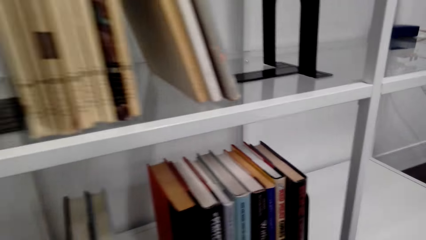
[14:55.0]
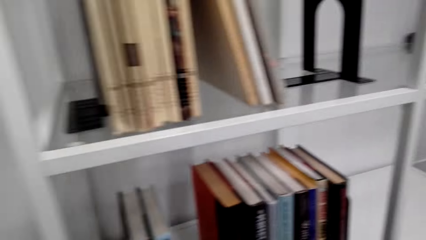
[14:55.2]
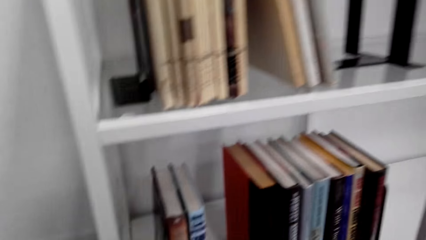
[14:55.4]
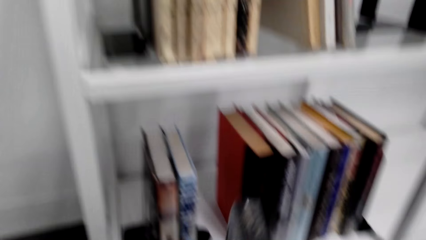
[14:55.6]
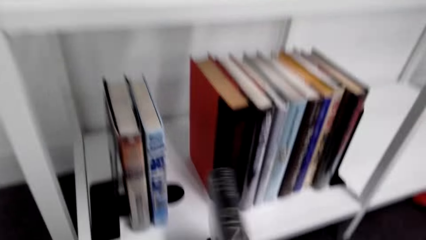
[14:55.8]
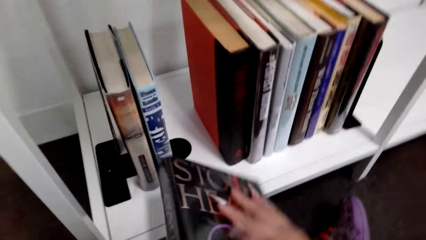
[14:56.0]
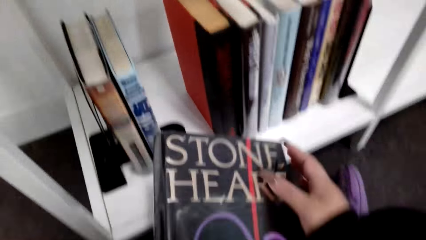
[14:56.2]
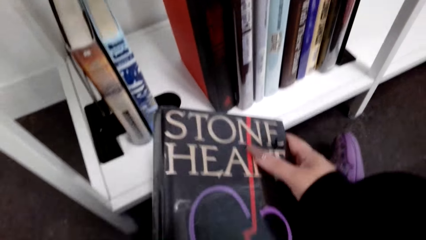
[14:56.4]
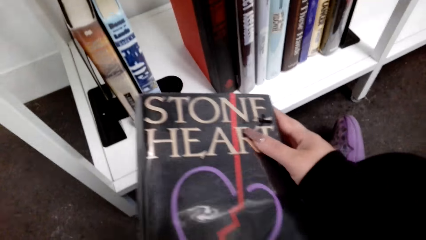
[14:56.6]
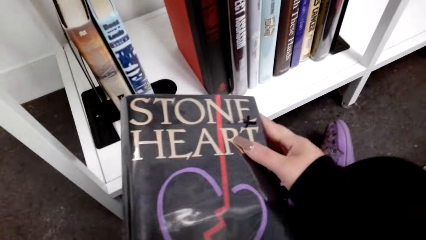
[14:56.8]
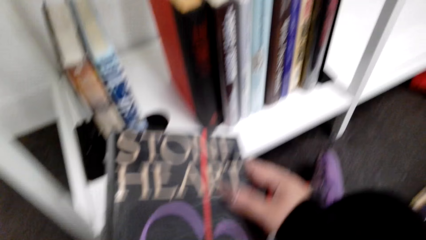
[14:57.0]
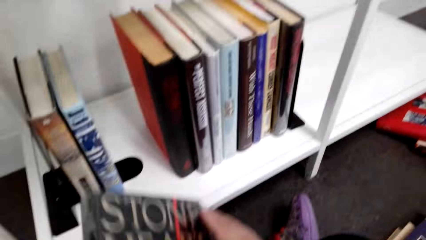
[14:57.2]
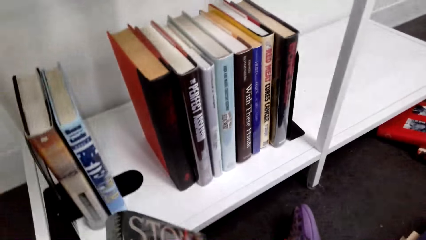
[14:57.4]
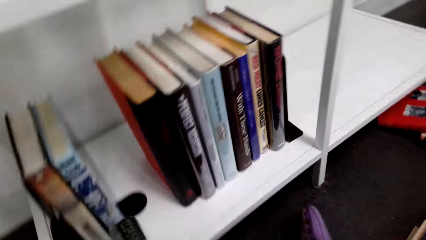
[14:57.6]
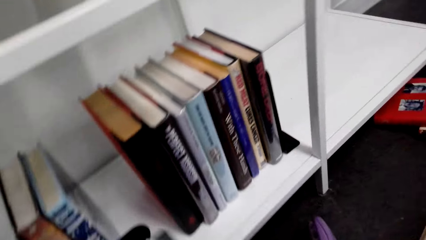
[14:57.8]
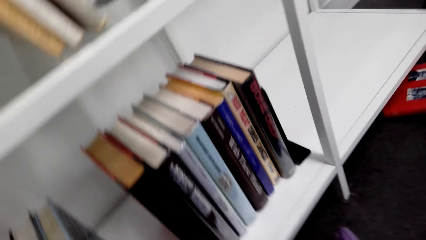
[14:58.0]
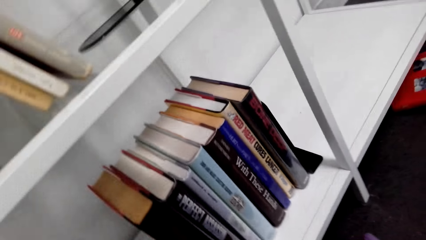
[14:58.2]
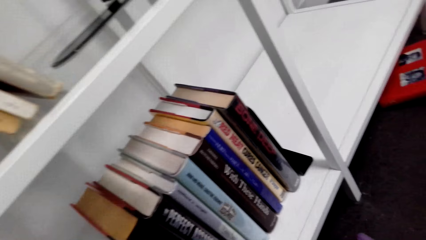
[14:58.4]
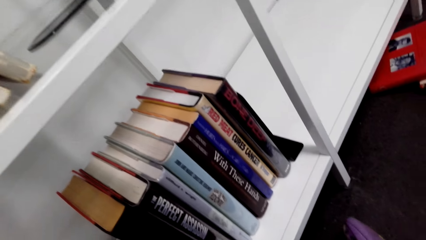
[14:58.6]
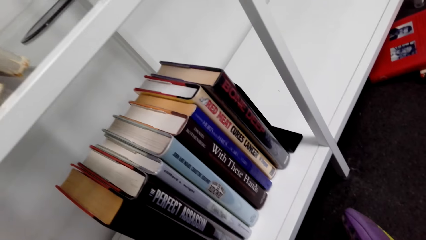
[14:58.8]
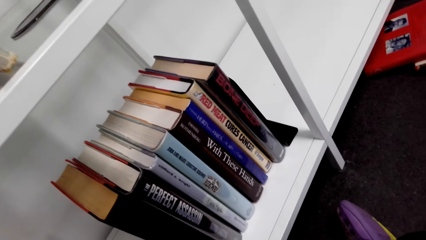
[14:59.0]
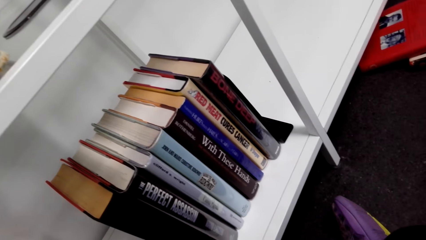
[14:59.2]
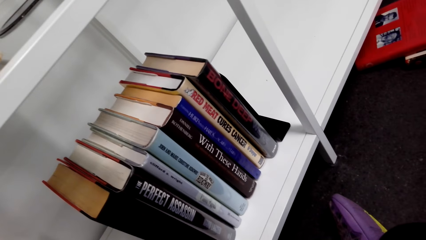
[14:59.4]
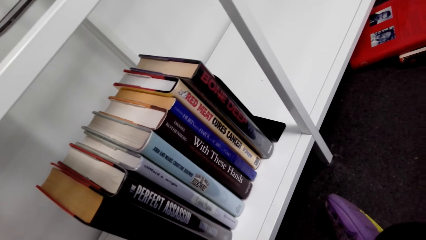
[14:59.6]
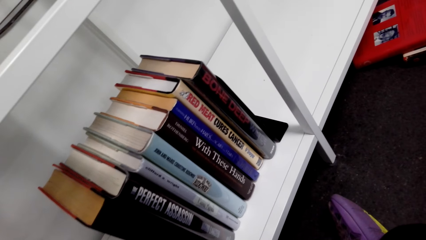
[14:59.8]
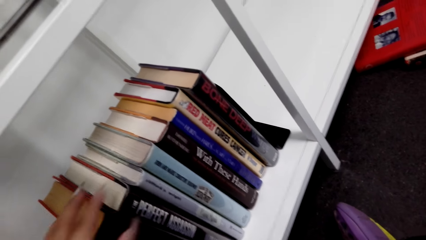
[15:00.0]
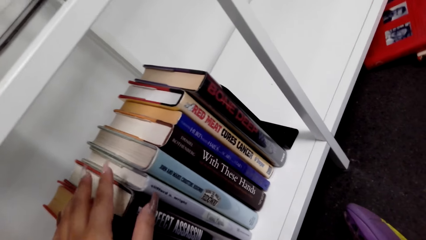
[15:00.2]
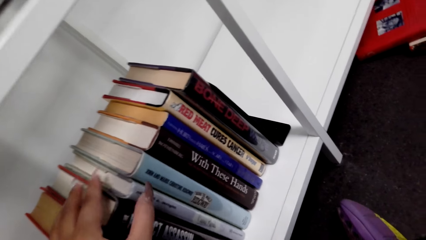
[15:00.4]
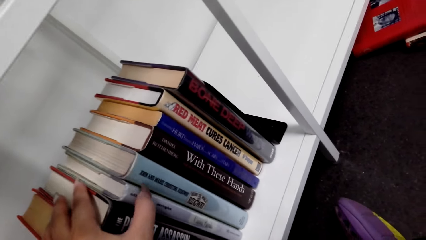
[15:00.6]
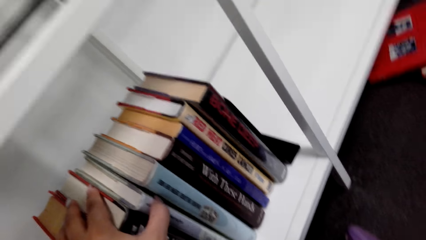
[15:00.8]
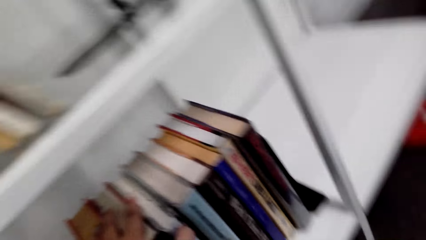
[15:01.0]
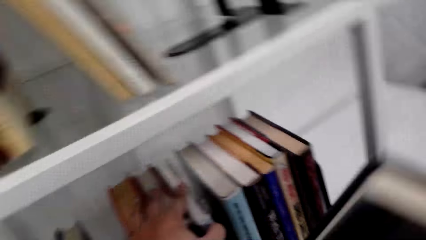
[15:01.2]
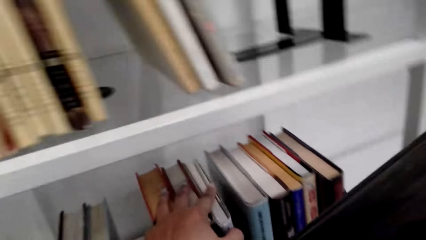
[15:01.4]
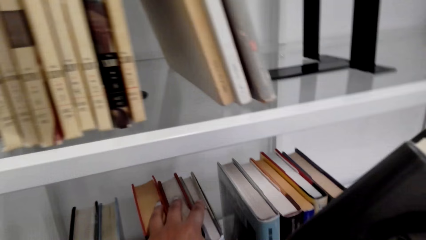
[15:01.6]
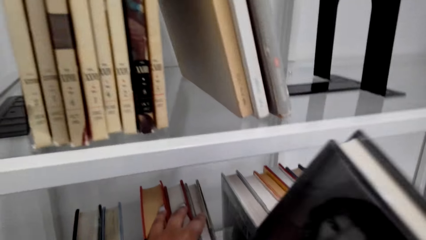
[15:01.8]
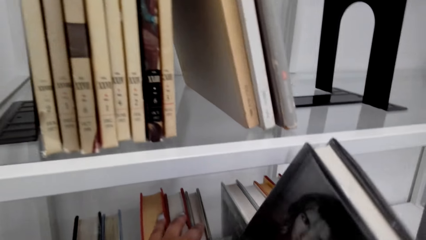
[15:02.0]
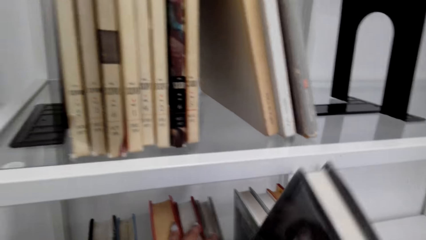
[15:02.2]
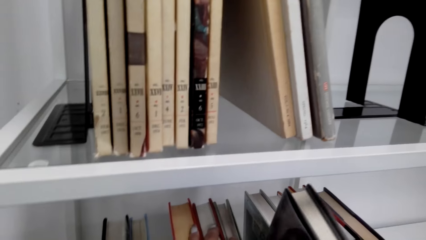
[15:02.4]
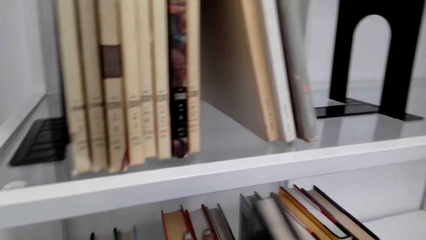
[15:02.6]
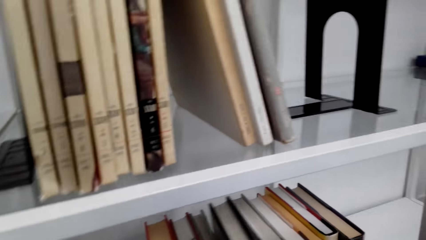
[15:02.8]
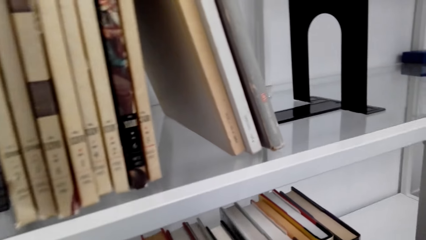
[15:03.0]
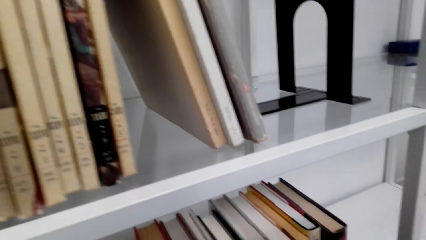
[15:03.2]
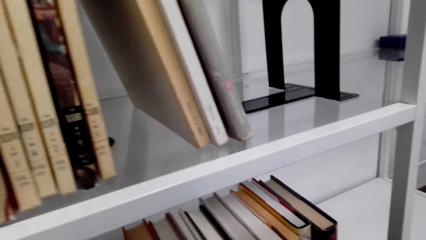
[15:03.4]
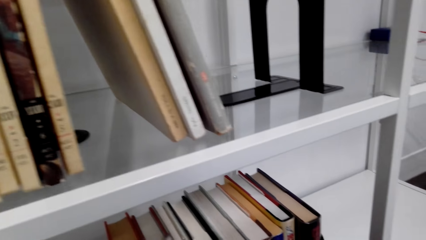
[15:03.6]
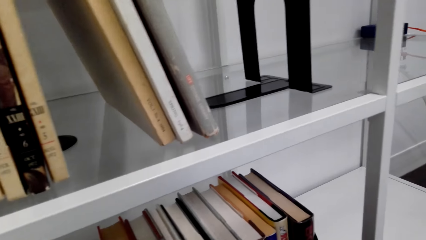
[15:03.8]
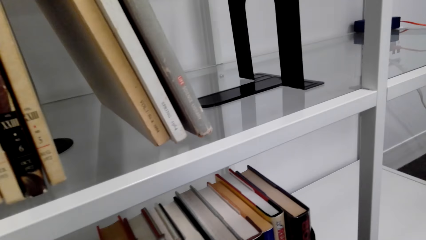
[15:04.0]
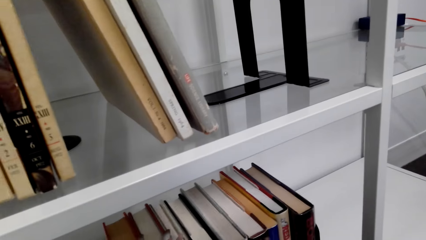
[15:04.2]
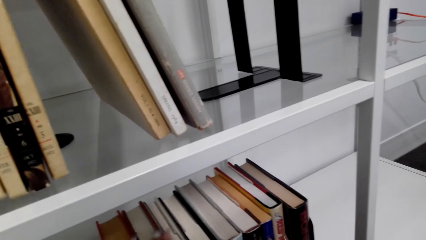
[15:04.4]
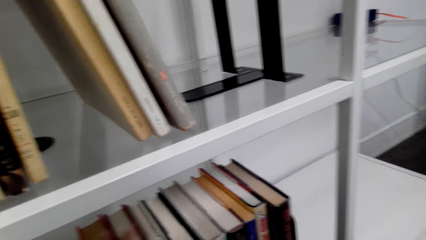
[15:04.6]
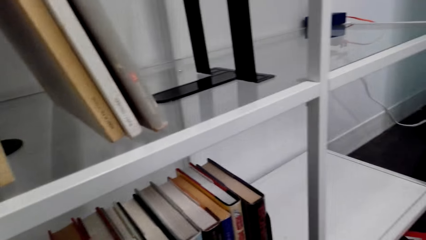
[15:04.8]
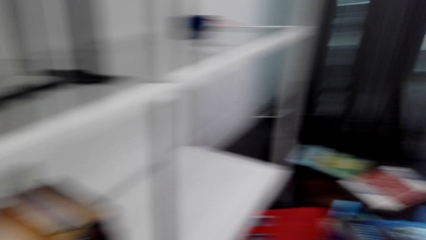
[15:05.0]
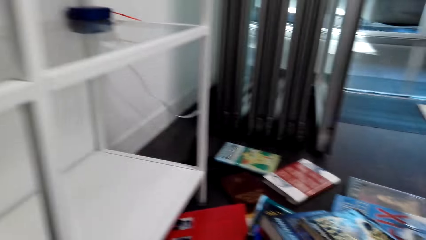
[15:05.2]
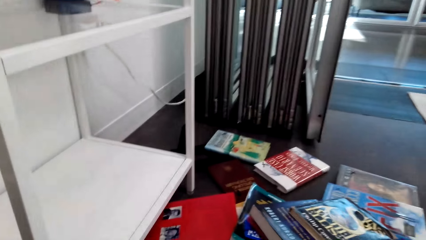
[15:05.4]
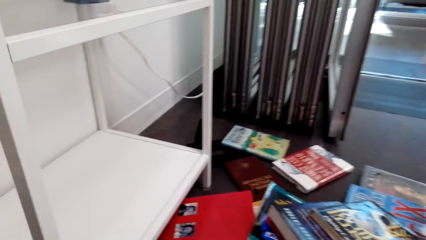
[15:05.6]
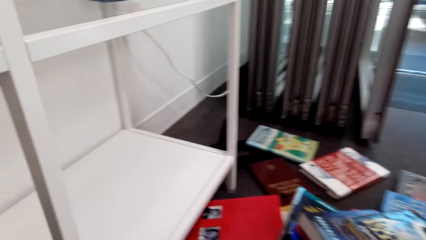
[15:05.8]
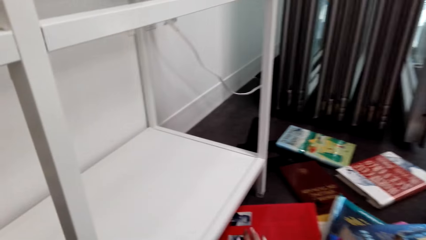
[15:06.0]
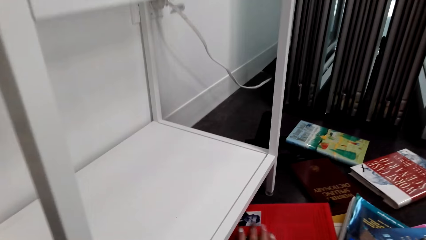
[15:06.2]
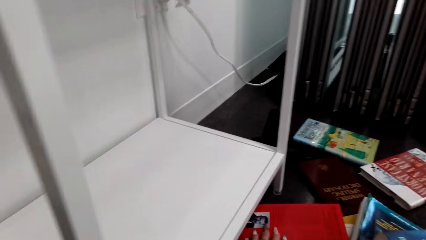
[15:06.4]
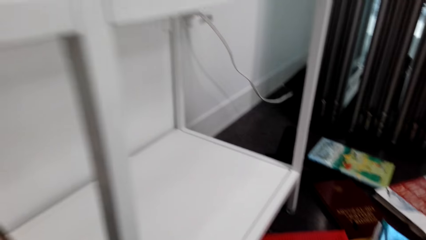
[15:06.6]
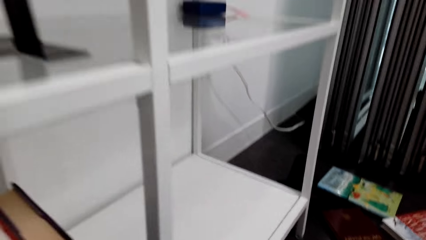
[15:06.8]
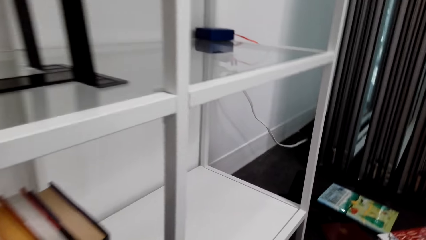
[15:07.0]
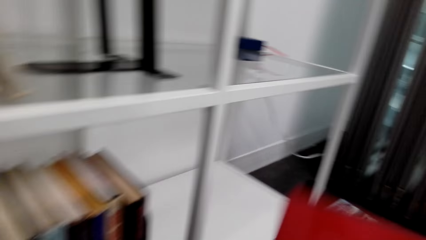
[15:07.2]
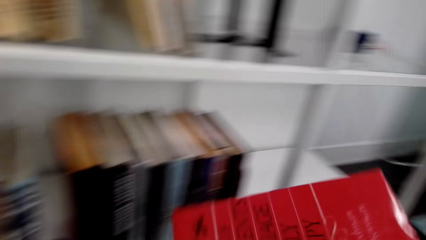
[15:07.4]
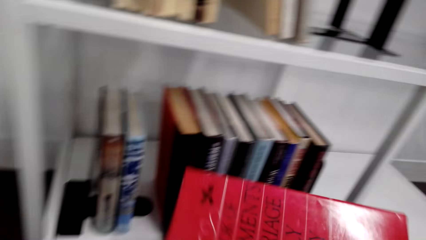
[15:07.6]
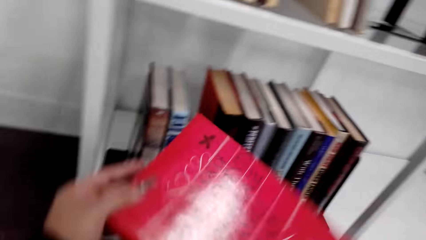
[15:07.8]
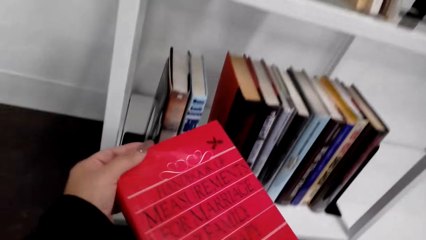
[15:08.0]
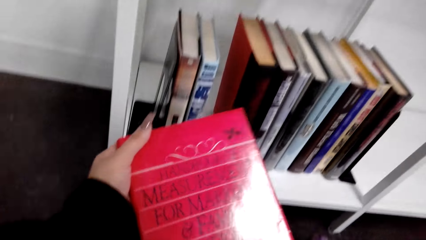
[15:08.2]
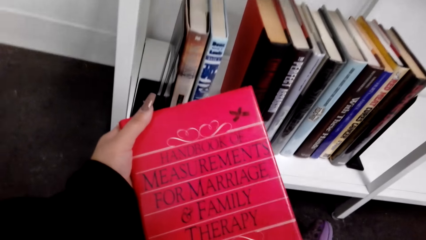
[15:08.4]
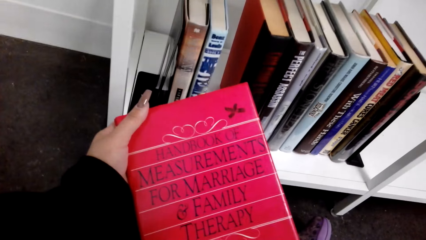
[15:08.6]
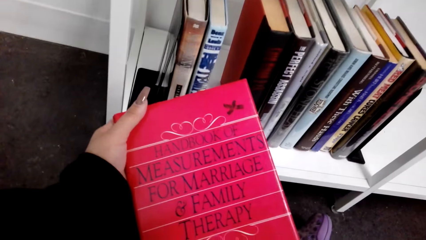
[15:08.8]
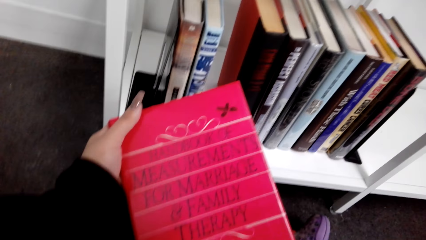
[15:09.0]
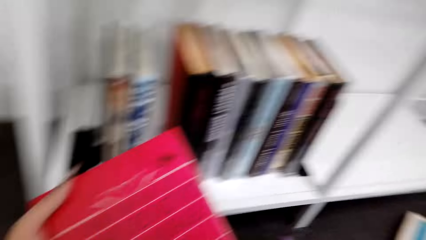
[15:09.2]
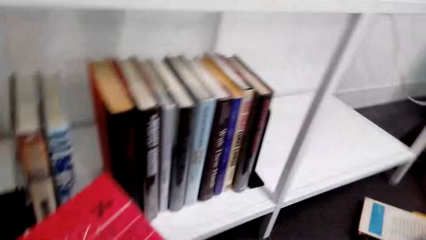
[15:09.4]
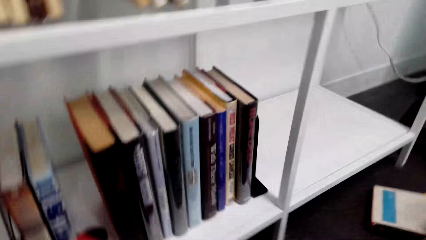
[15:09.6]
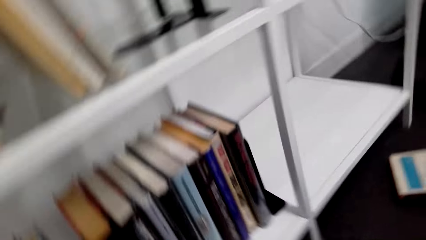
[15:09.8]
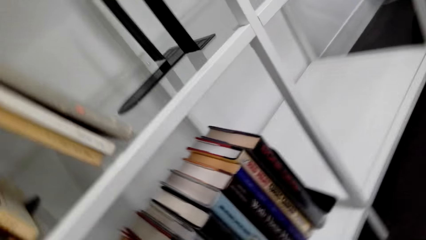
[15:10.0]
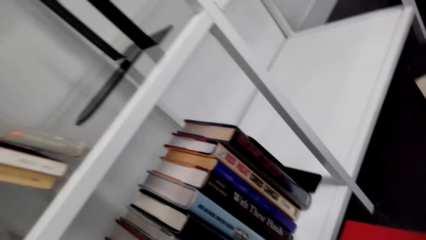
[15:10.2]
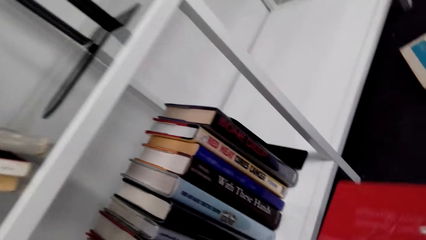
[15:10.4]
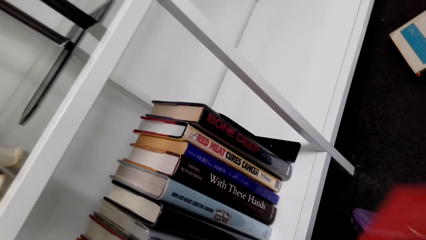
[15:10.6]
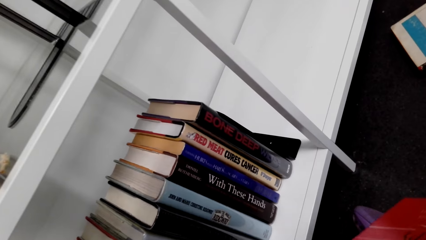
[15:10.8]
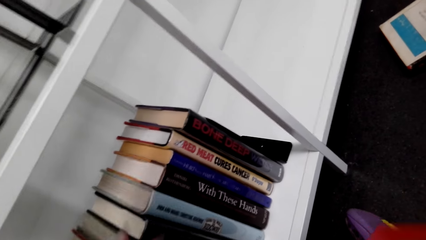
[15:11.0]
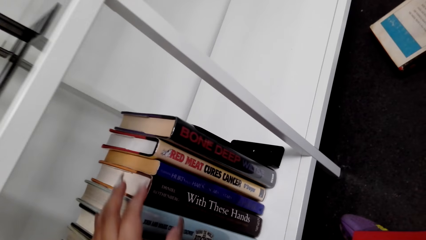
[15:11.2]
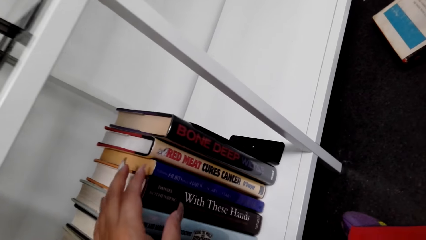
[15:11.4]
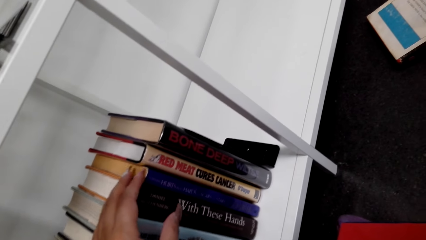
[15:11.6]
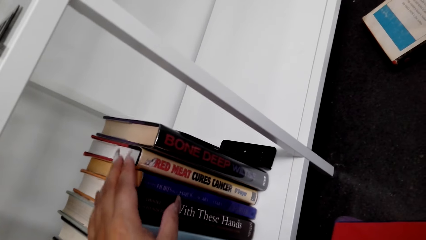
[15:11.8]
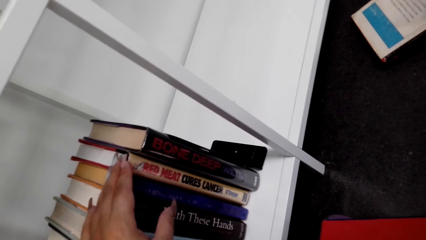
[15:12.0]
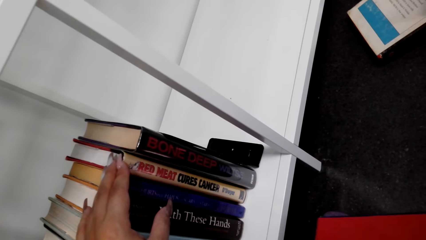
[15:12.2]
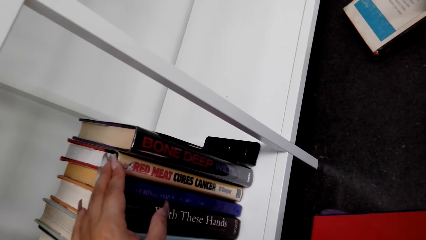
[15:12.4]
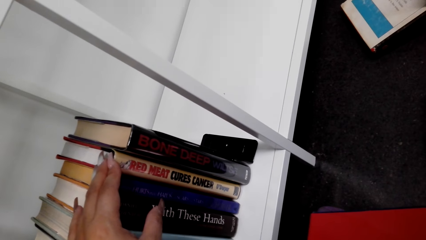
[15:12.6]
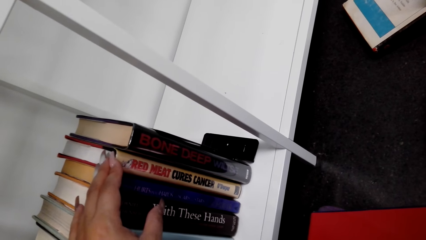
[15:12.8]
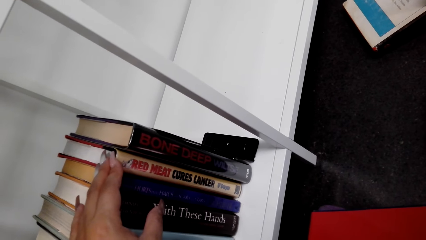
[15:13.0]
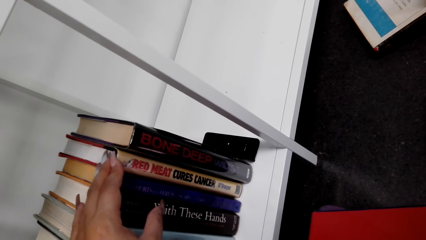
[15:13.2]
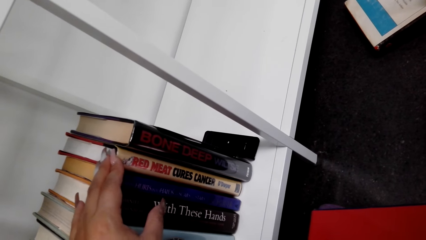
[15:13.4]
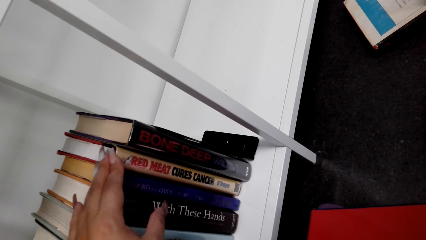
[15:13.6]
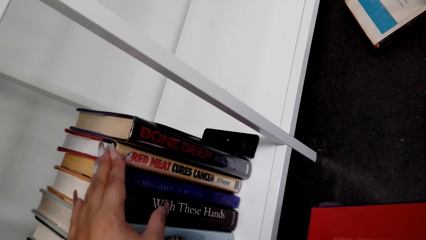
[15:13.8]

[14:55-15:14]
The camera wearer holds the book. They read the book. They look at the books. They hold the books. They put the book on the shelf. They look at the shelf. They hold the book. They read the book. They hold the books.
